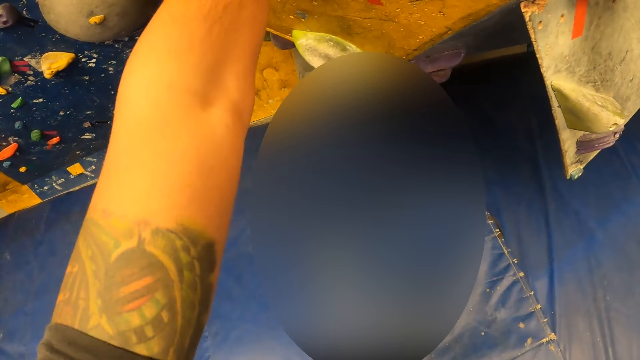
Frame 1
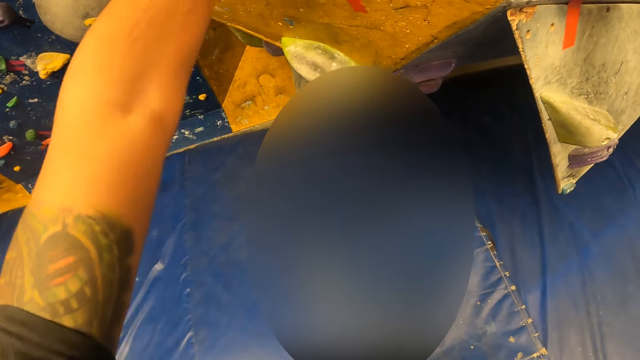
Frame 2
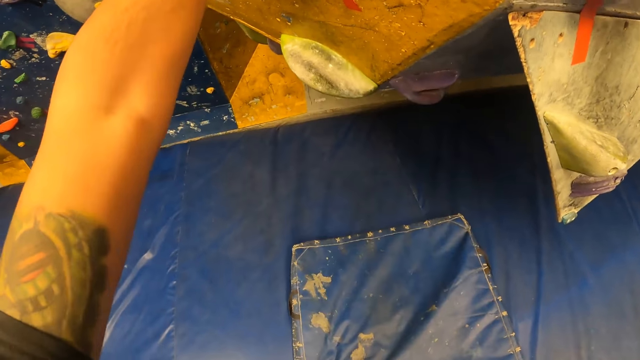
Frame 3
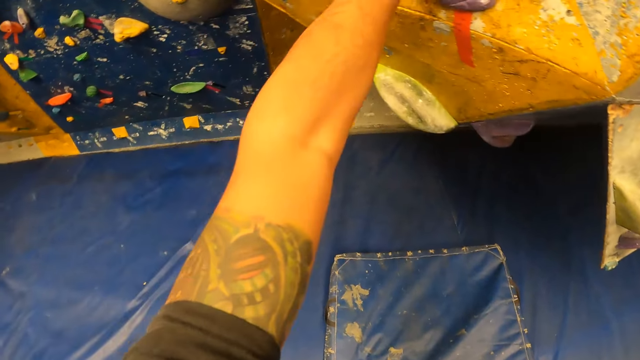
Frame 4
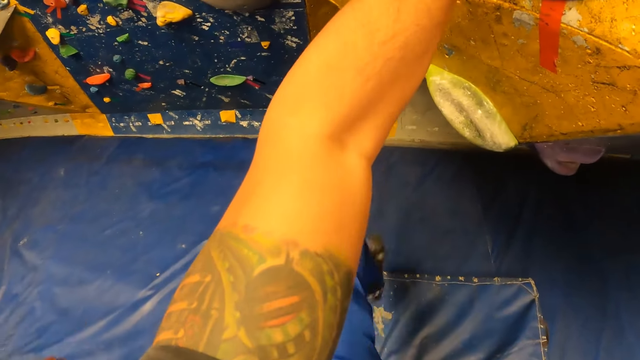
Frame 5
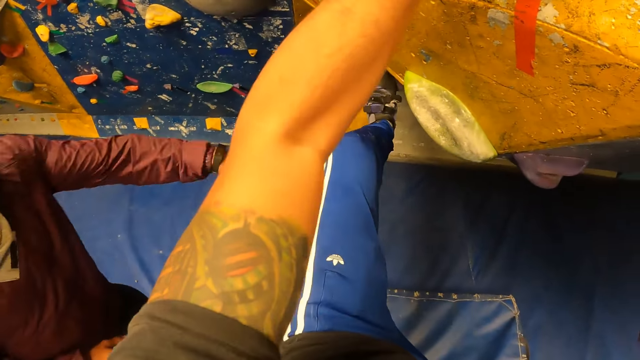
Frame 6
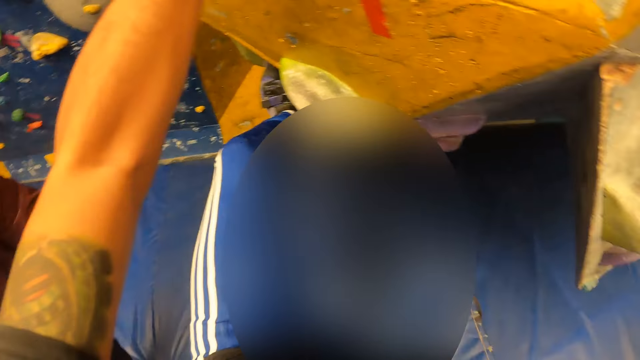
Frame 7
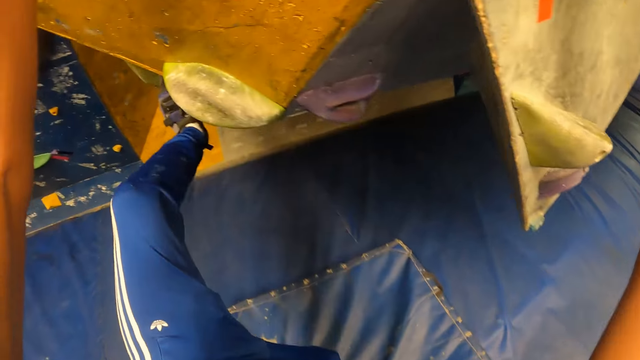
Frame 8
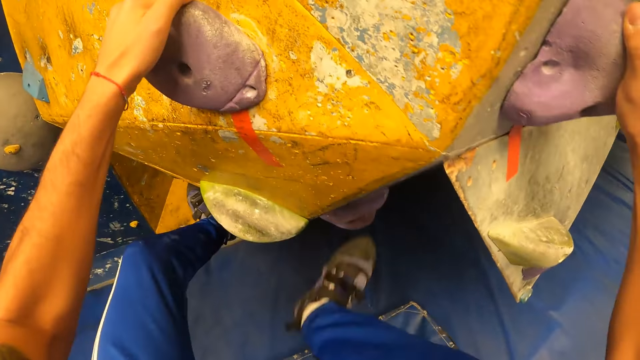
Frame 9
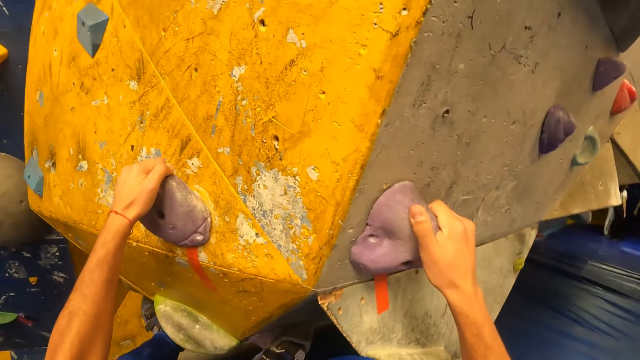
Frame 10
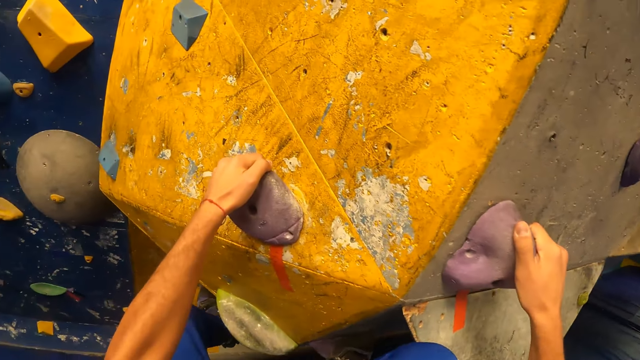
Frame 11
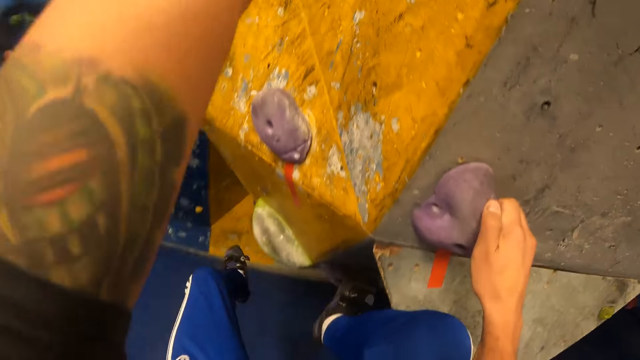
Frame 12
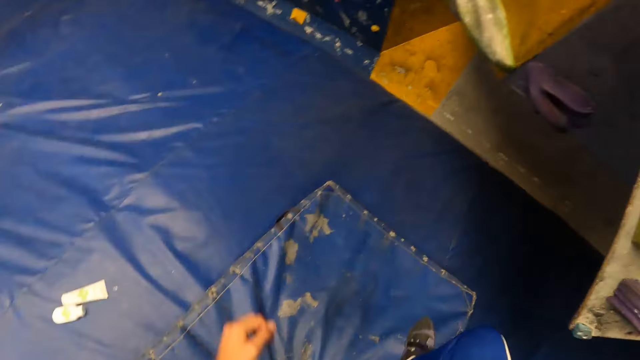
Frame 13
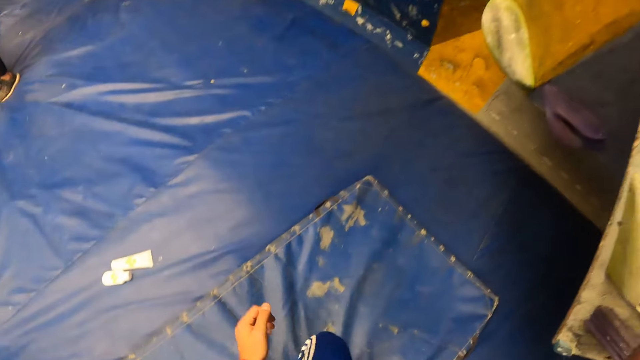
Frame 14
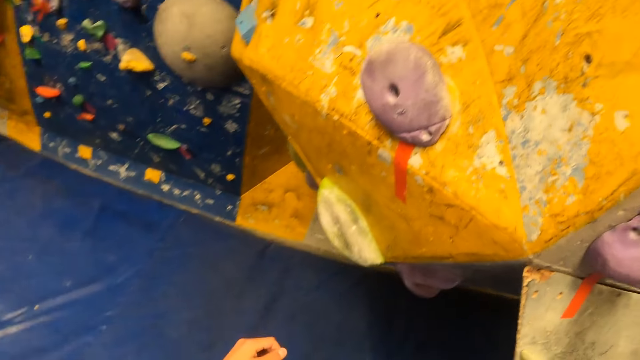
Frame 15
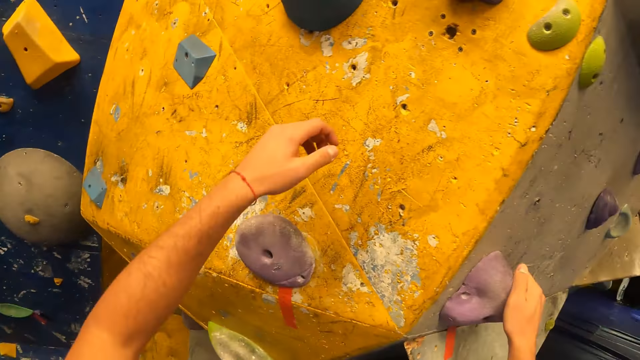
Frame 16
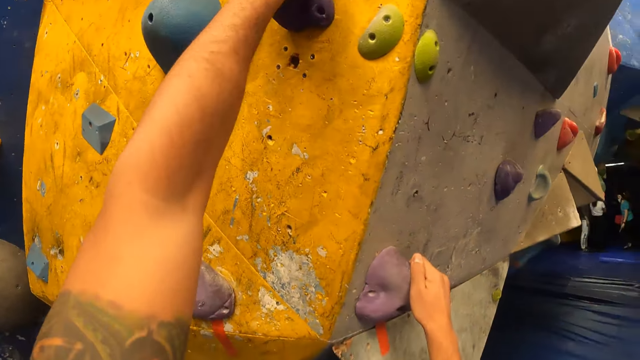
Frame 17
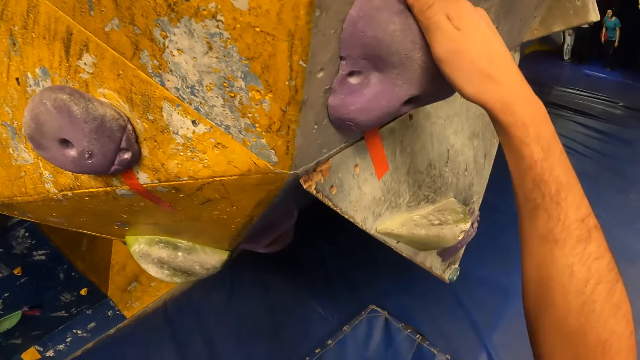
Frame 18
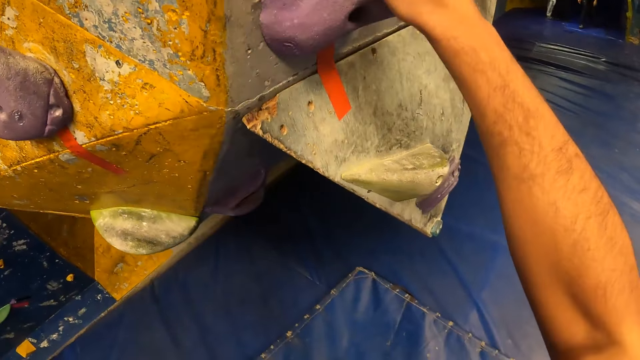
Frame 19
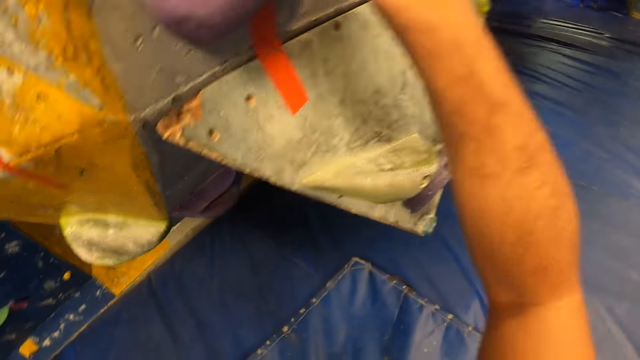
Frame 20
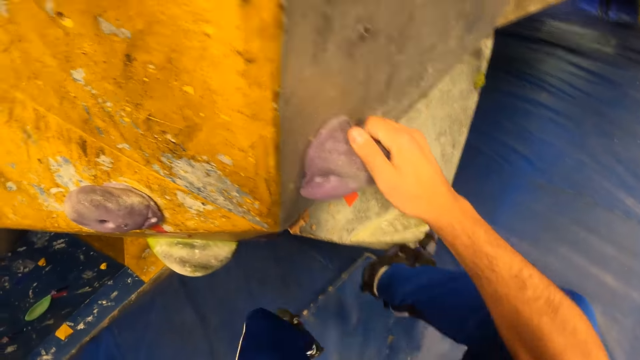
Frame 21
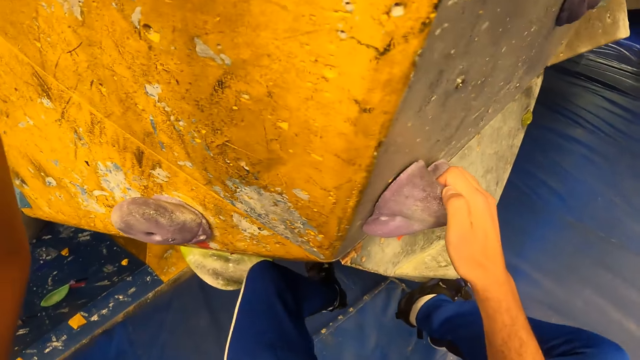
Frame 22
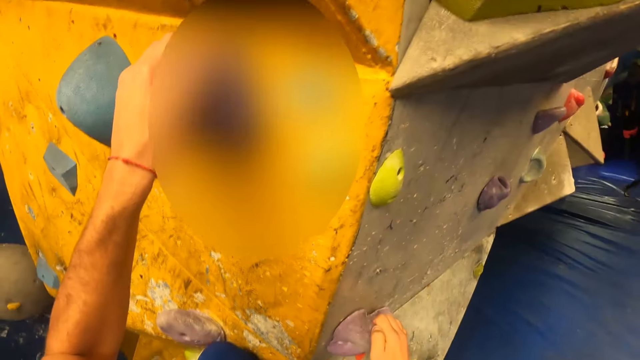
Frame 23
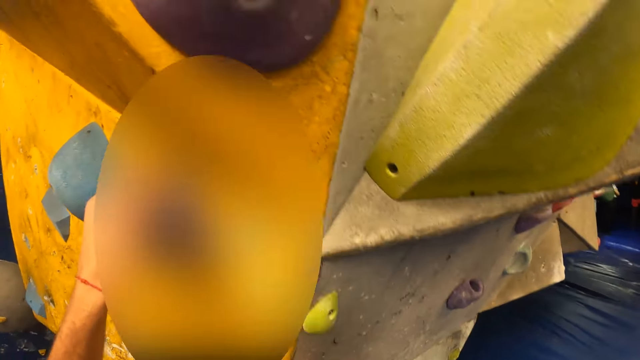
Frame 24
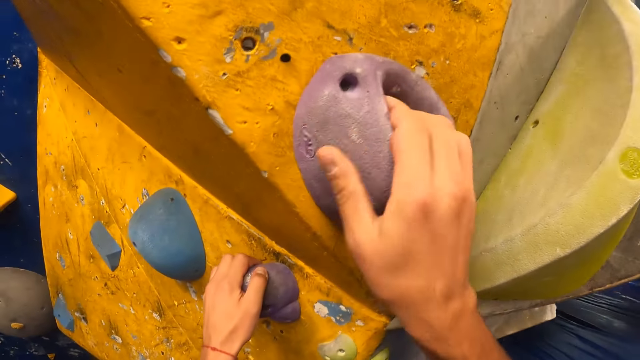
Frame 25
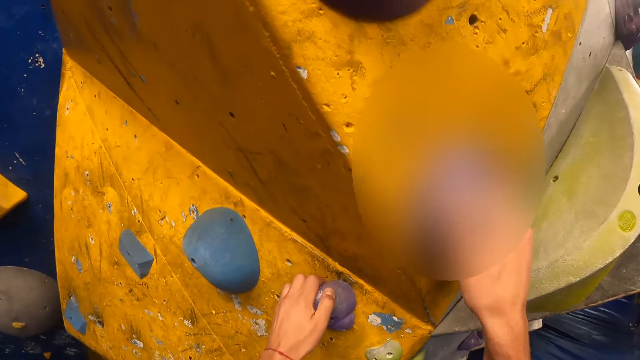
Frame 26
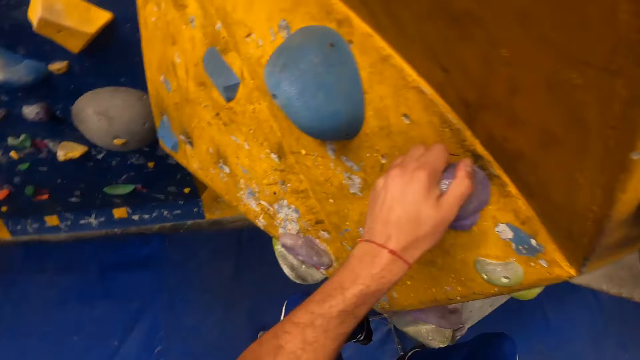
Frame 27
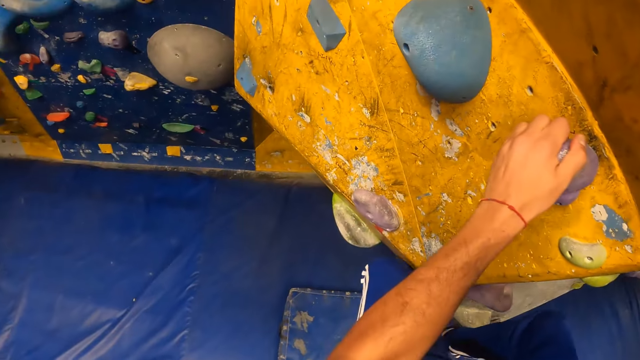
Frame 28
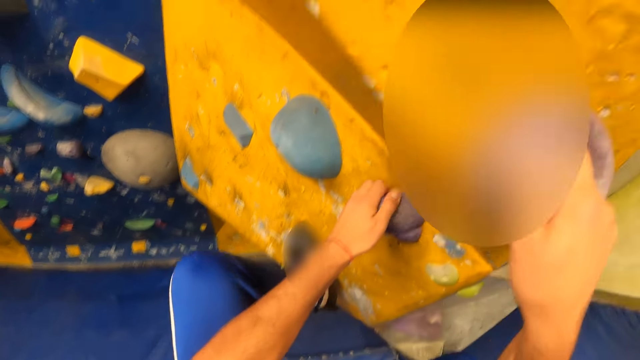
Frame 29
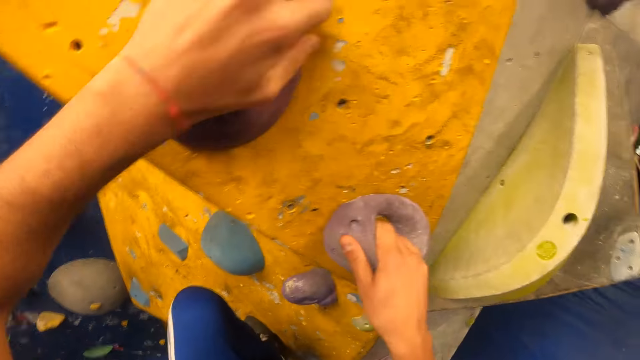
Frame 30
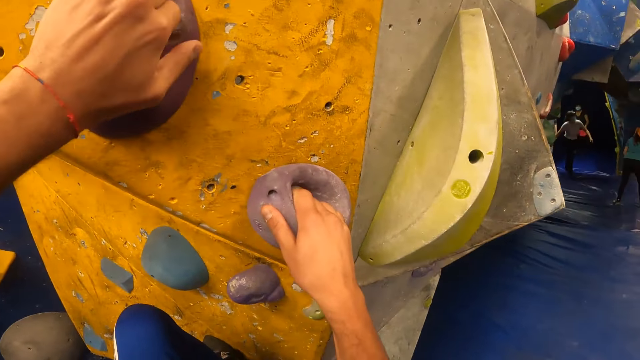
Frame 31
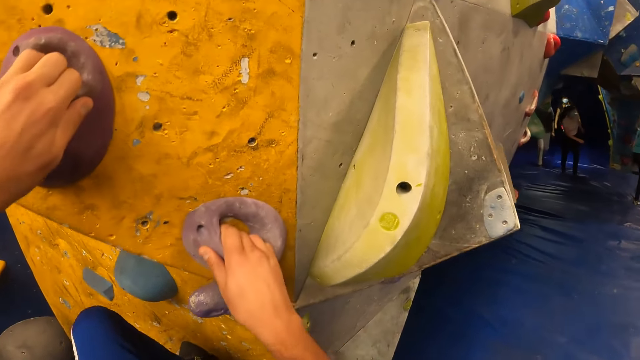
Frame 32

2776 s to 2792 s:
A man makes a hand gesture. The camera wearer climbs the bouldering wall. The man interacts with the camera wearer. The camera wearer jumps off the wall down to the mat. They climb the wall climb challenge.

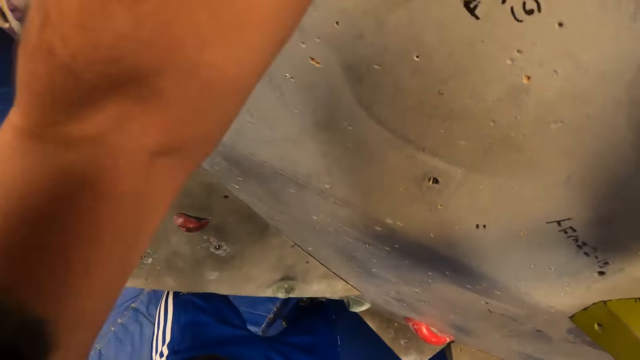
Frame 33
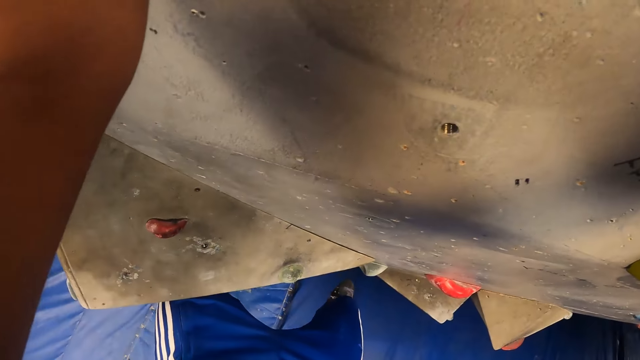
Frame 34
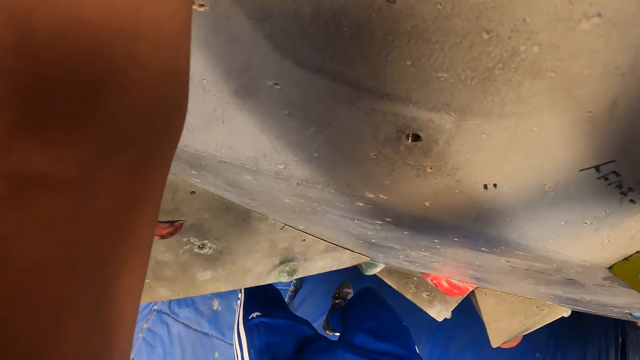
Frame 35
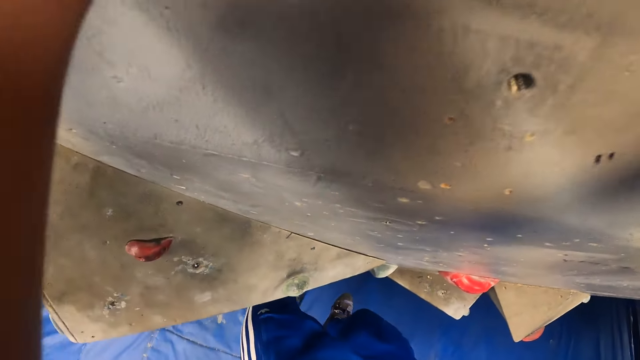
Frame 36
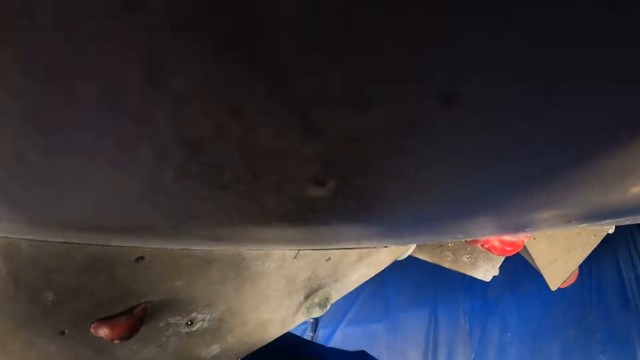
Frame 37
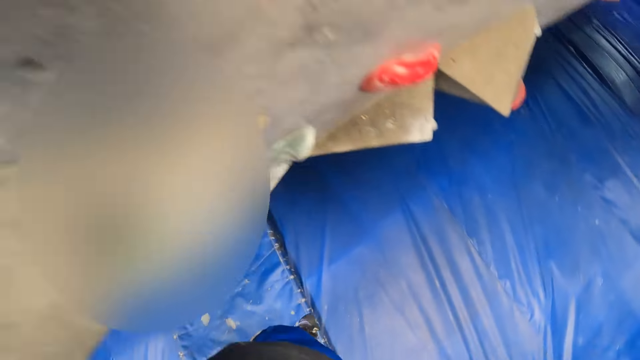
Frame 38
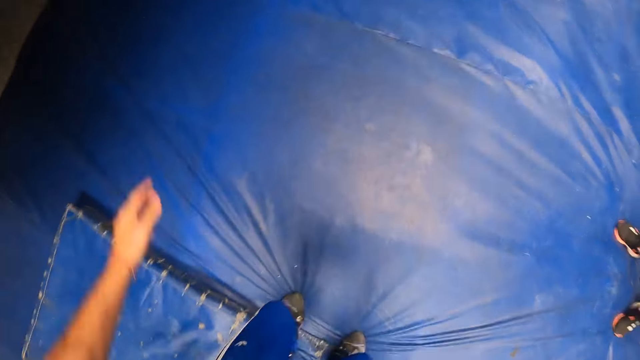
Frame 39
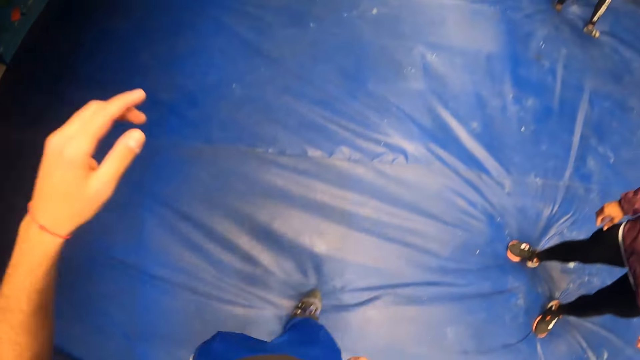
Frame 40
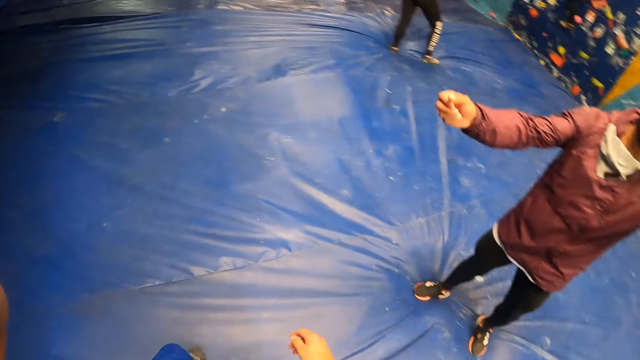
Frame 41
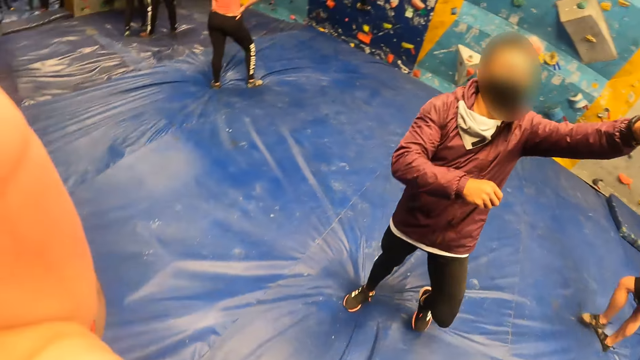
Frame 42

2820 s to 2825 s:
The camera wearer jumps off the wall down to the mat. A man makes a hand gesture. The man interacts with the camera wearer.
